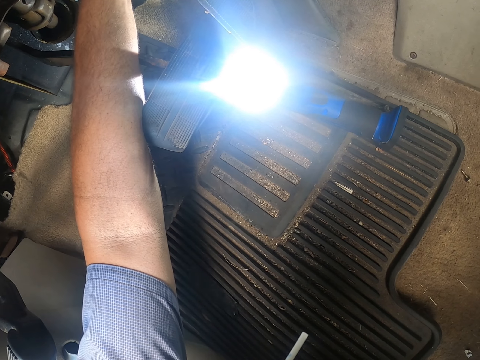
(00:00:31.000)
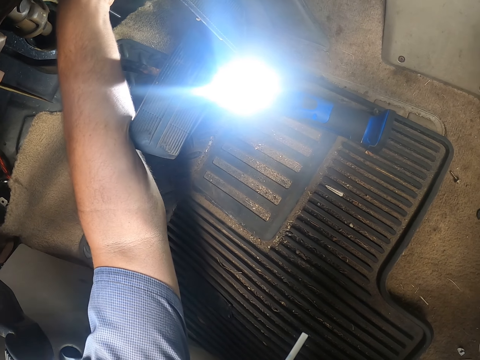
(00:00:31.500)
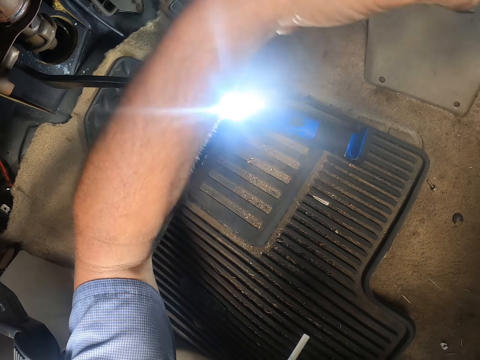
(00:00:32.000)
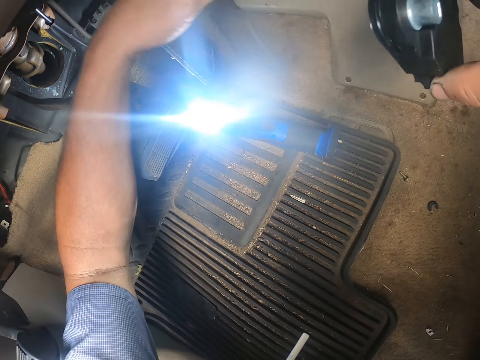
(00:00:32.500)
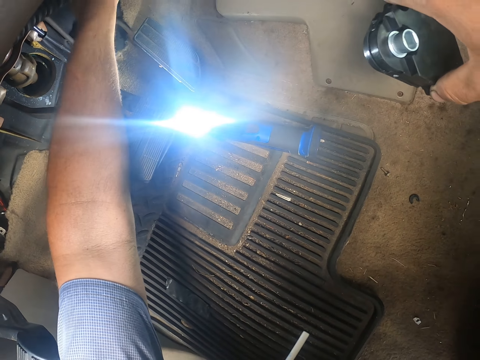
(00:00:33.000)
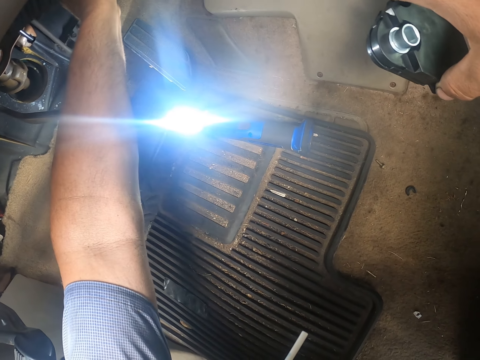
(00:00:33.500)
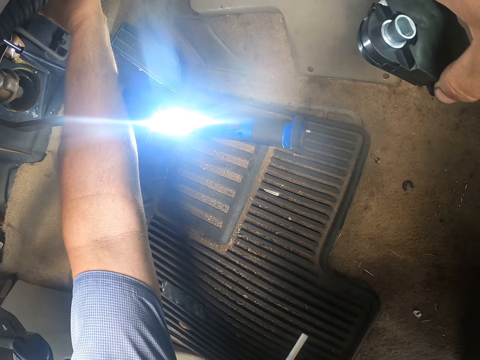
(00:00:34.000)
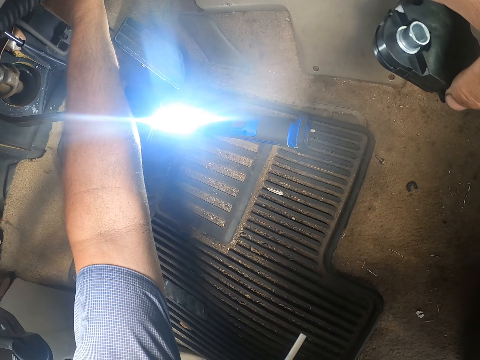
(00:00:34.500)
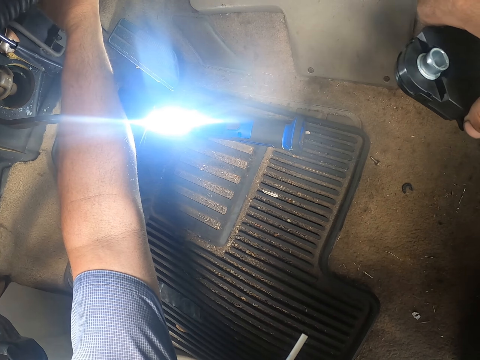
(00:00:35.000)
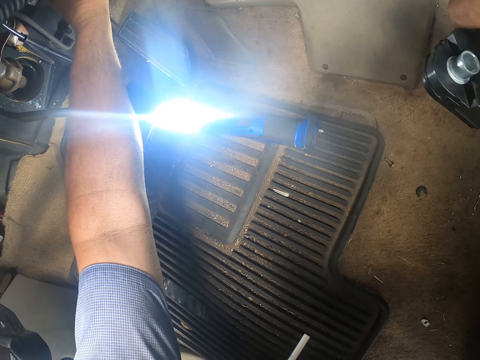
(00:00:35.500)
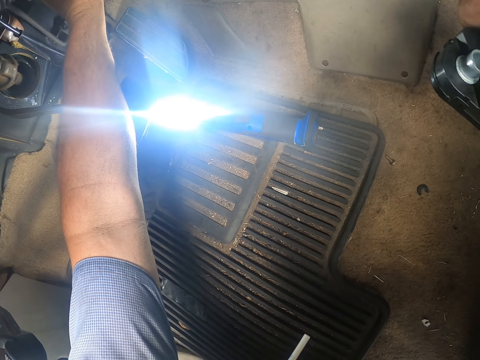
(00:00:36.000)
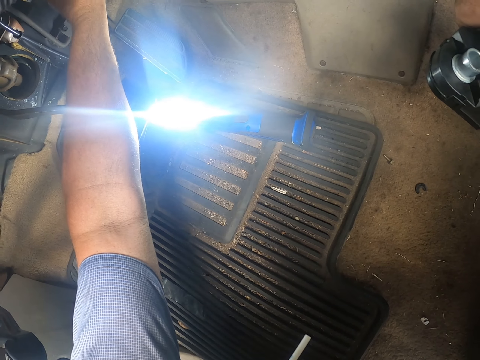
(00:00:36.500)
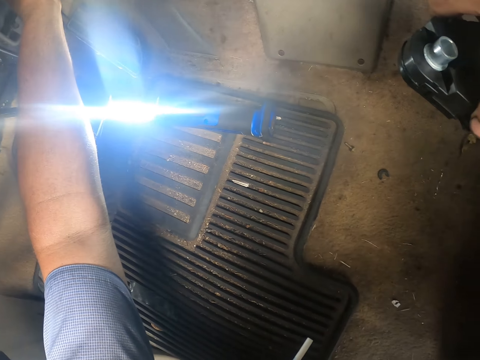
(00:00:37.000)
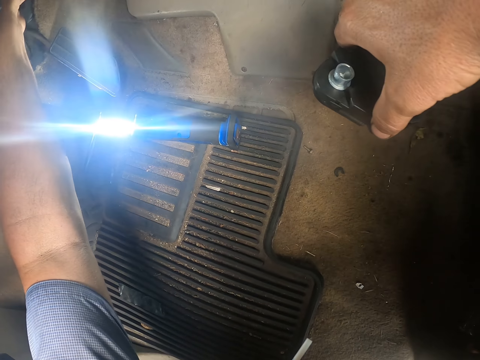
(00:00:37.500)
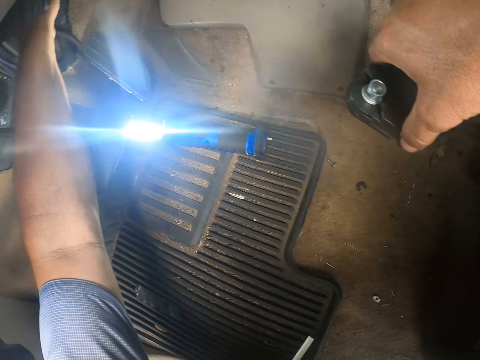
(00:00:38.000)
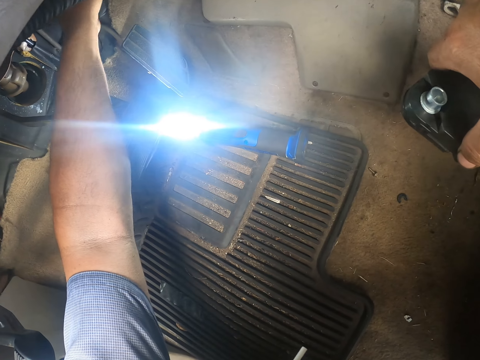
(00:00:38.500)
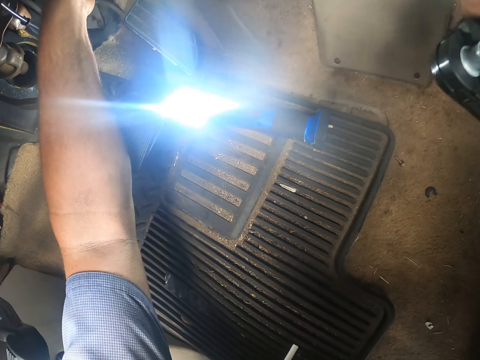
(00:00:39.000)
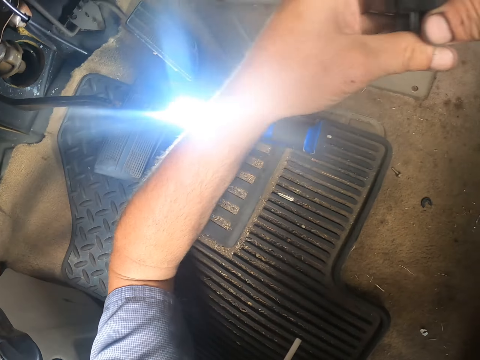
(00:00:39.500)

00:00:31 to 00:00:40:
The camera wearer holds the clutch. They touch something.

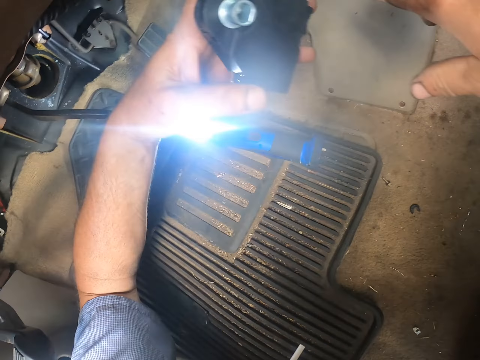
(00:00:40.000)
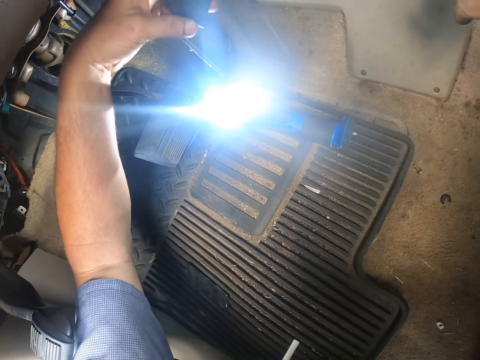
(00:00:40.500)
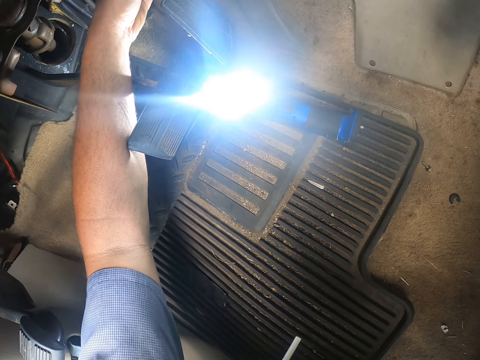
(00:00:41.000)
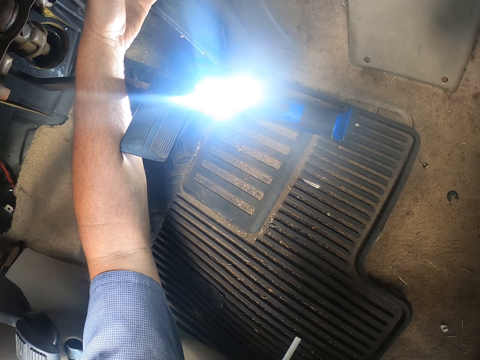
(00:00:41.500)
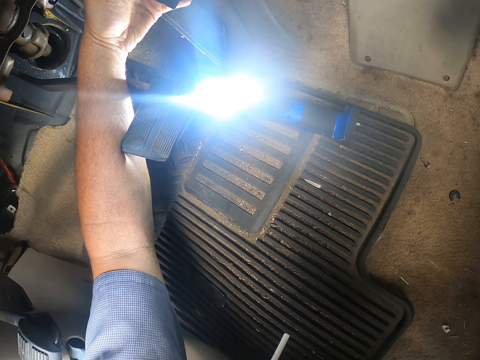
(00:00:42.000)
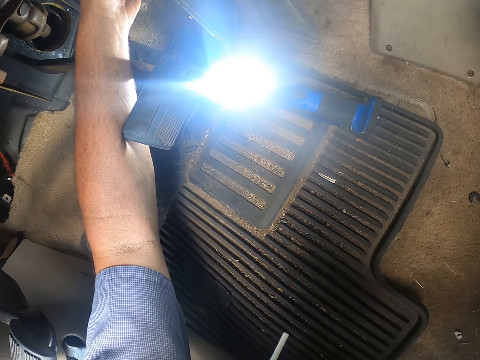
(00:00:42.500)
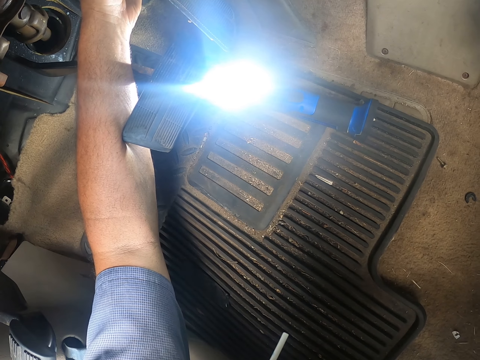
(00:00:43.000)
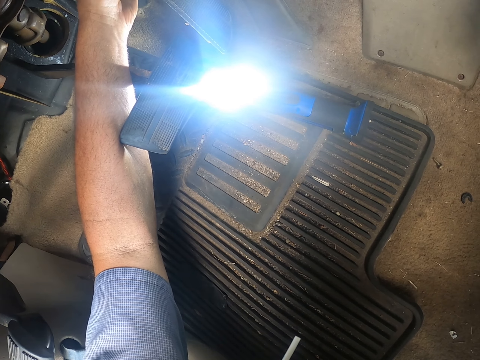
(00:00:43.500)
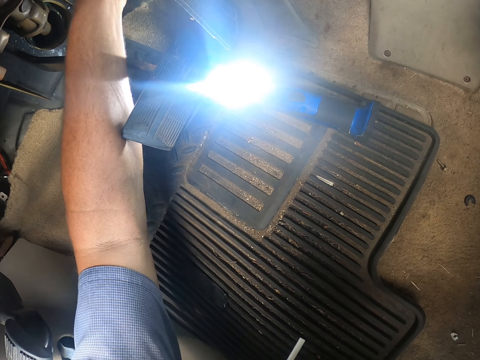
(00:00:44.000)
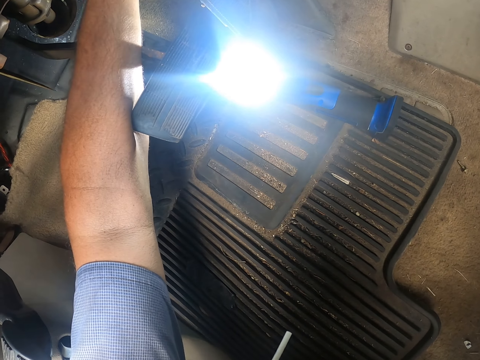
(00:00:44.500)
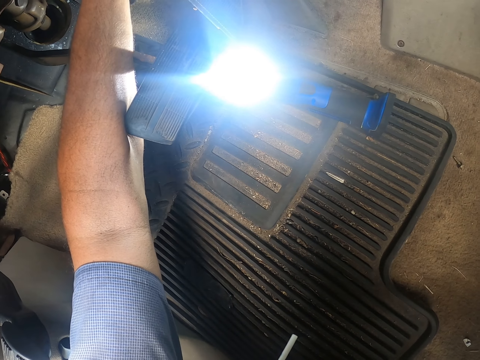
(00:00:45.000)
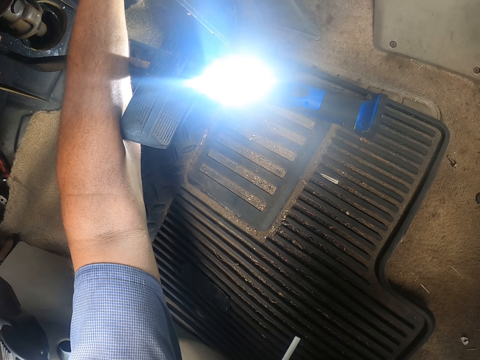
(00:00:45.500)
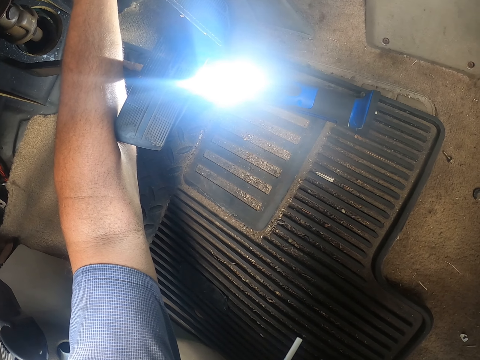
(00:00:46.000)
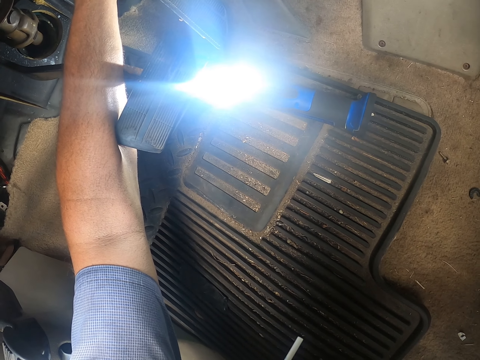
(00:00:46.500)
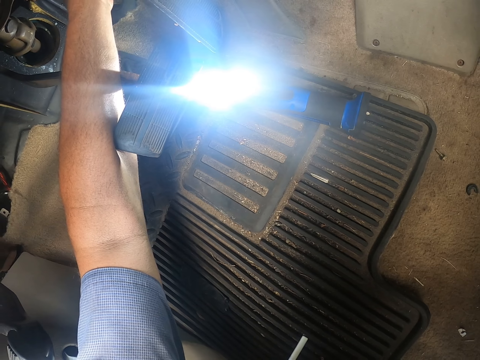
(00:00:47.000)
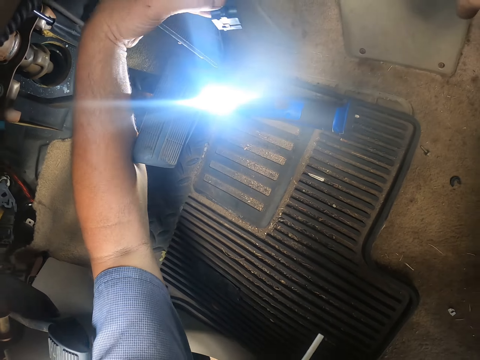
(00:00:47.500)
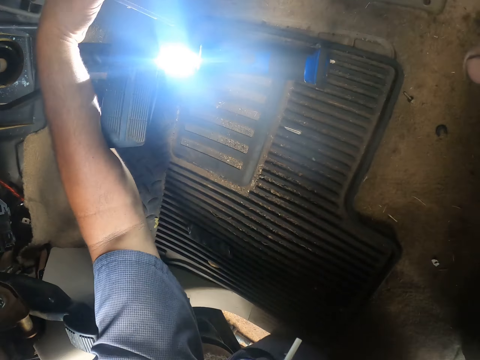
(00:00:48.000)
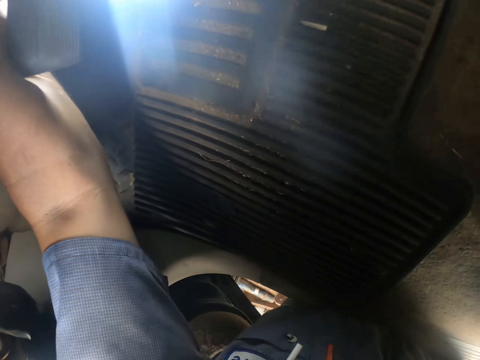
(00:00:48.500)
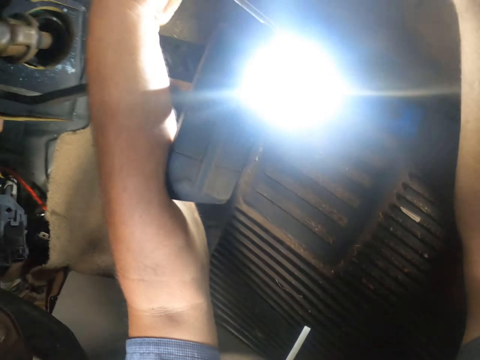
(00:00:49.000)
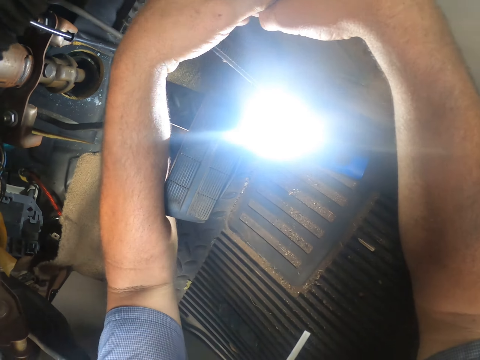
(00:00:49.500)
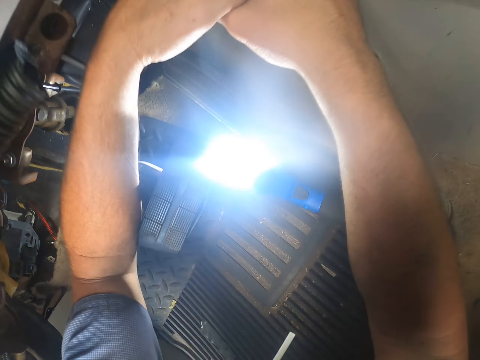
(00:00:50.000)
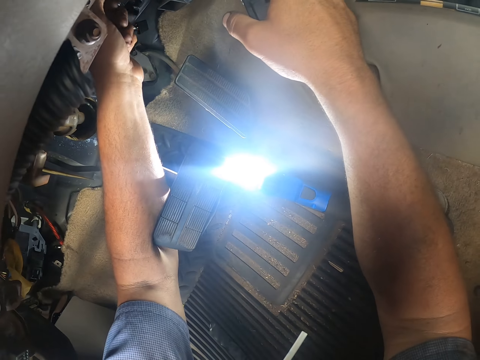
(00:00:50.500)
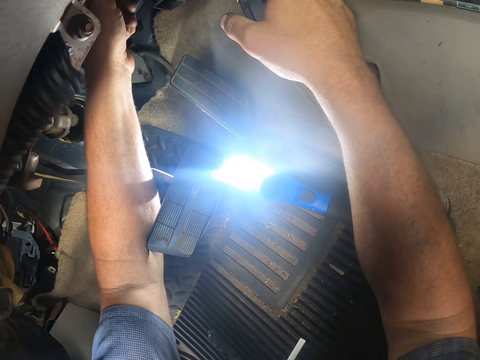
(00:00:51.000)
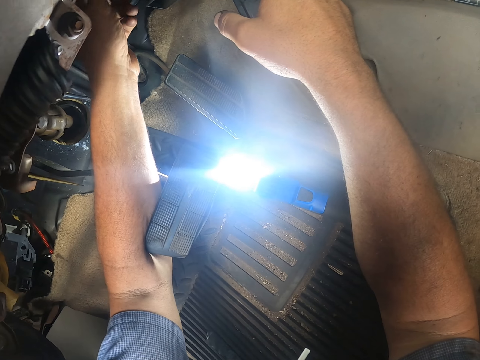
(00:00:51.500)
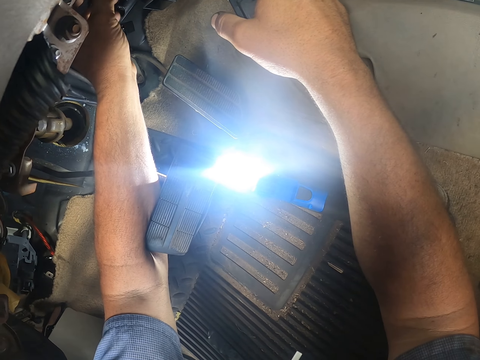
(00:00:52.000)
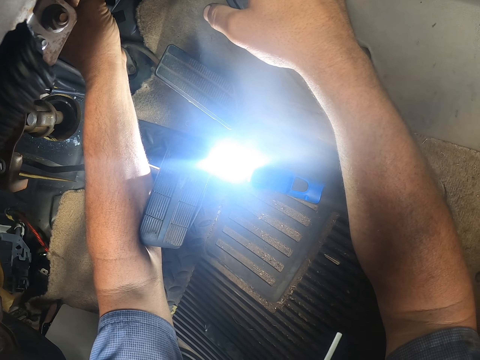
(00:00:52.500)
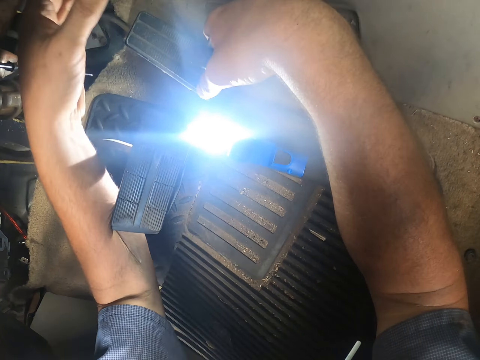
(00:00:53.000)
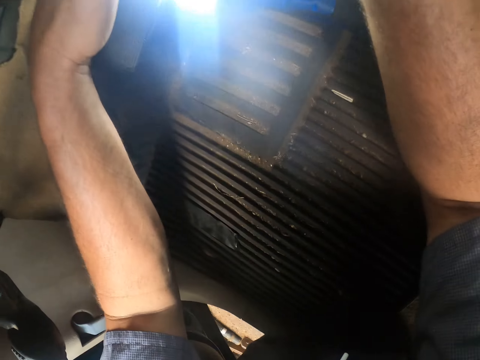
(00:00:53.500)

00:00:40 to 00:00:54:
The camera wearer puts something on the car. They fix the clutch. They touch something.

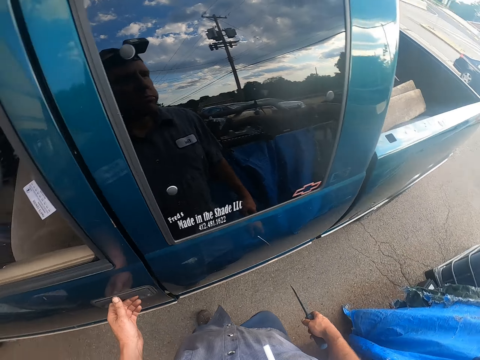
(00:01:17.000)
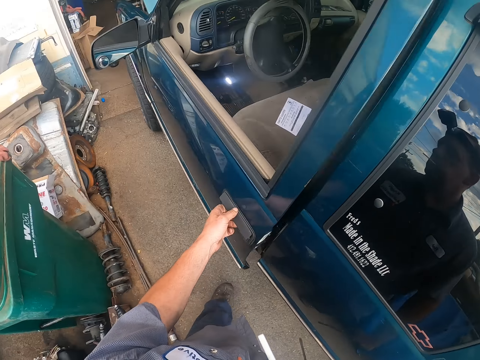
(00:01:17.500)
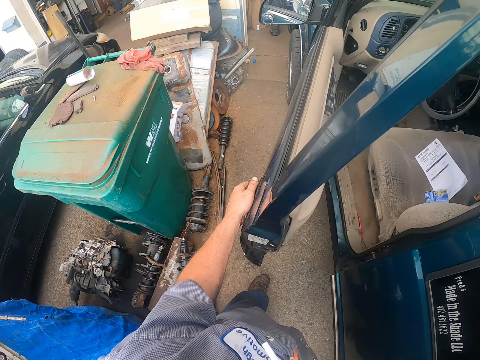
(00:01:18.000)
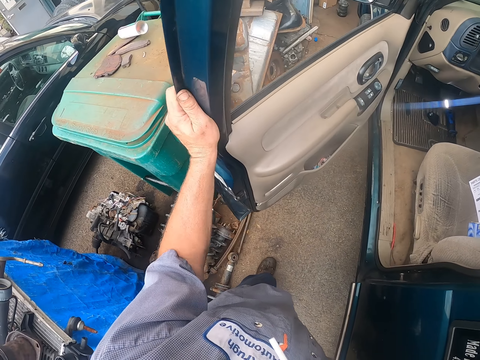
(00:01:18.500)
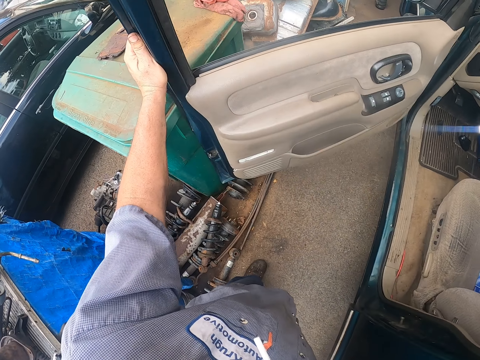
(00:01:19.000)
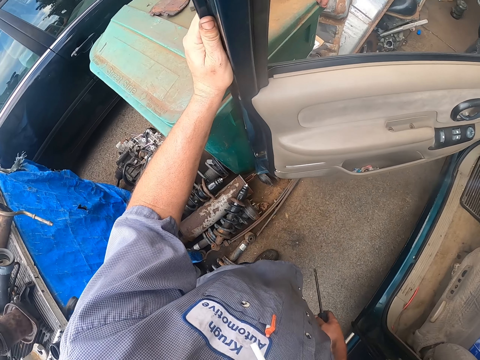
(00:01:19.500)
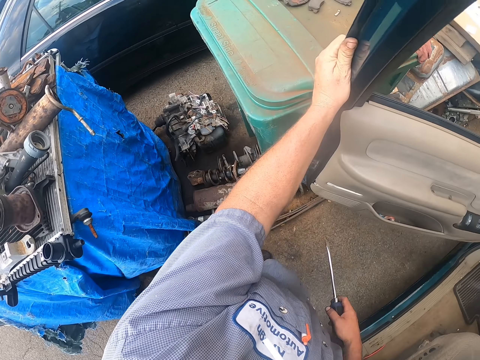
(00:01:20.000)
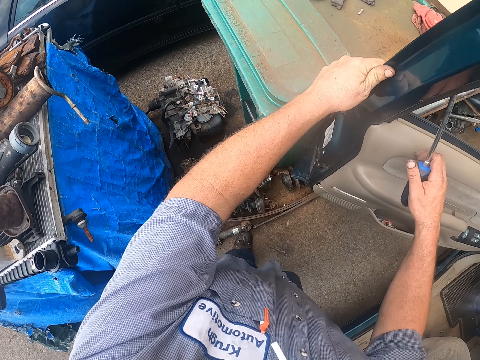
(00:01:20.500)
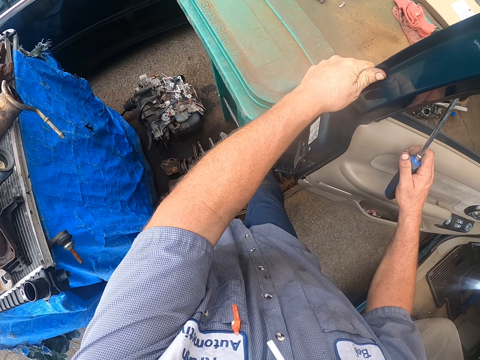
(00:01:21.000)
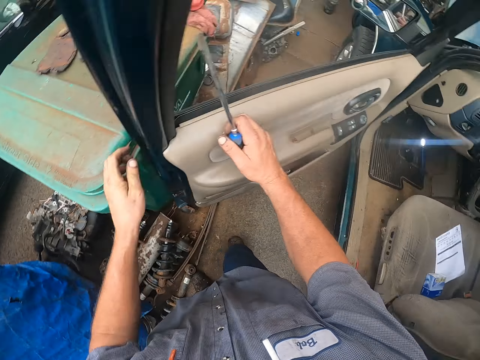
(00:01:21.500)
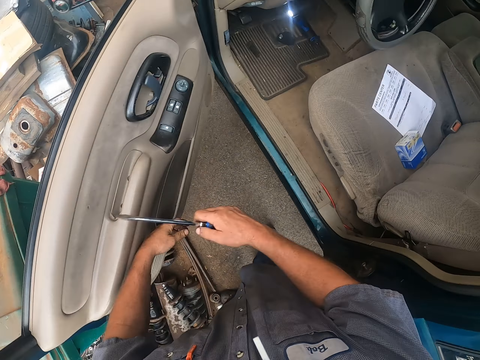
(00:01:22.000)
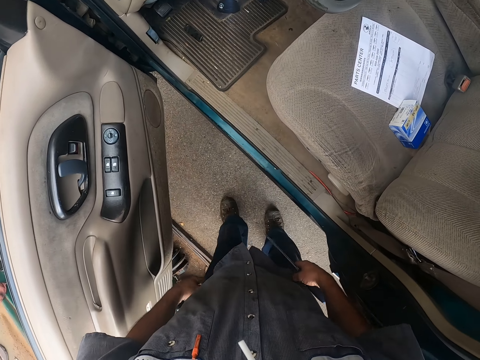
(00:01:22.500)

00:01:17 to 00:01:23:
The camera wearer opens the door of the car.
